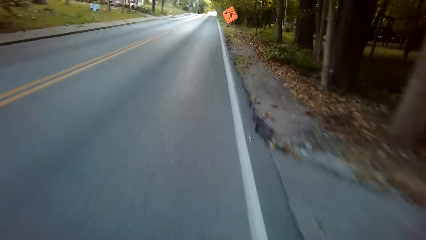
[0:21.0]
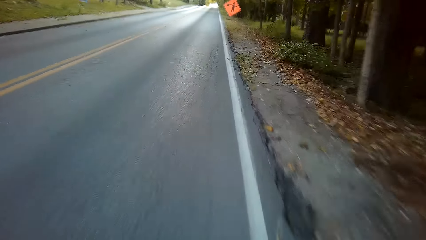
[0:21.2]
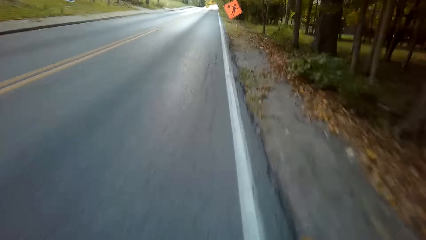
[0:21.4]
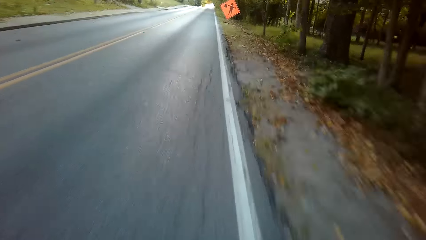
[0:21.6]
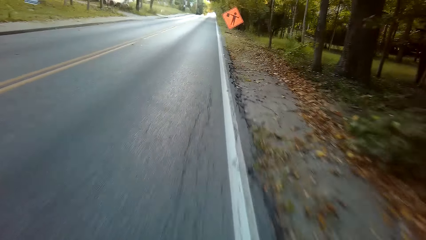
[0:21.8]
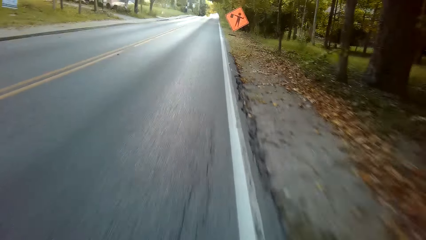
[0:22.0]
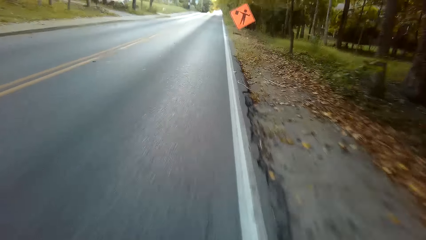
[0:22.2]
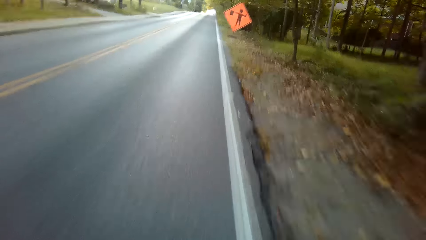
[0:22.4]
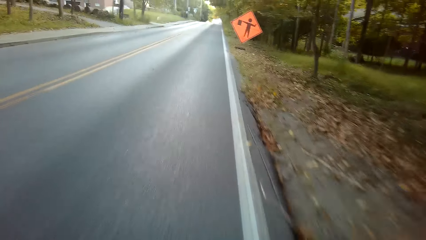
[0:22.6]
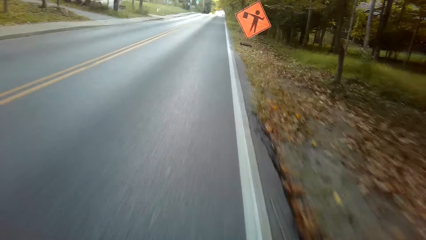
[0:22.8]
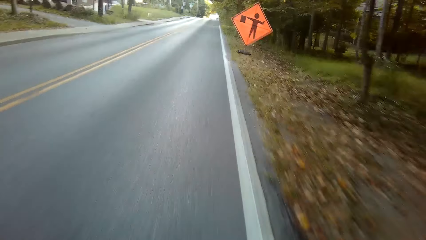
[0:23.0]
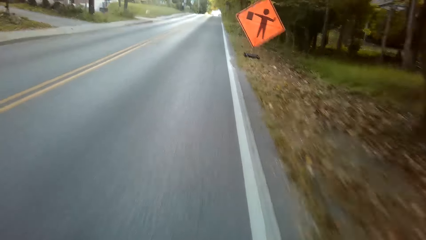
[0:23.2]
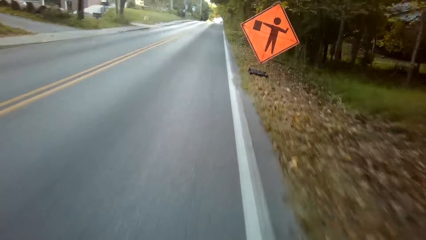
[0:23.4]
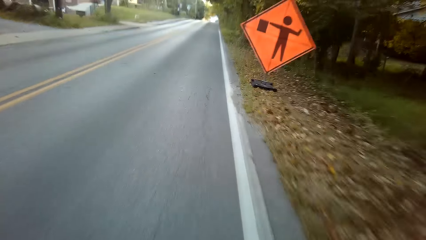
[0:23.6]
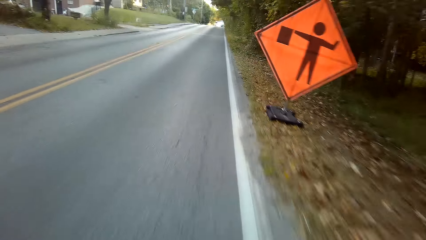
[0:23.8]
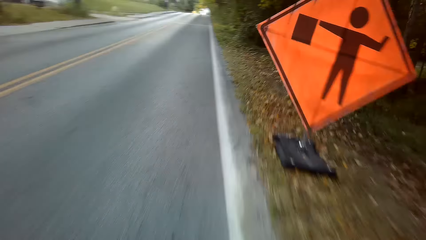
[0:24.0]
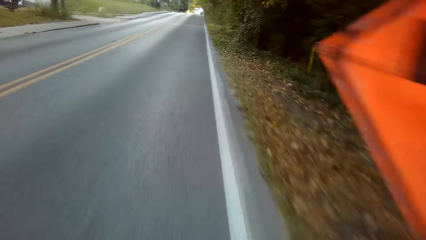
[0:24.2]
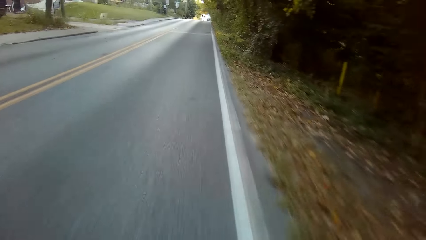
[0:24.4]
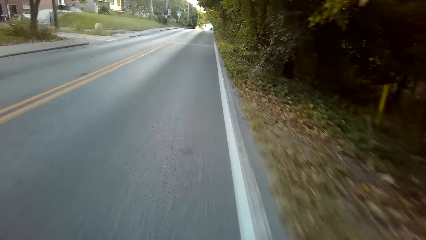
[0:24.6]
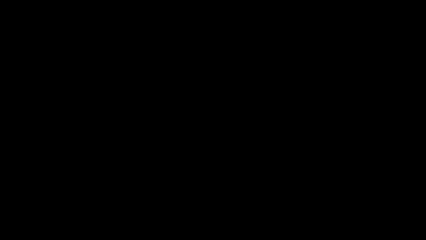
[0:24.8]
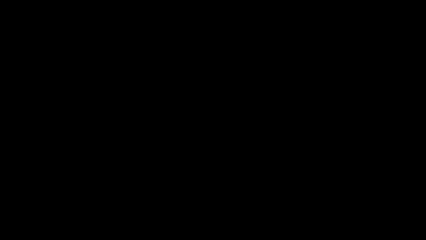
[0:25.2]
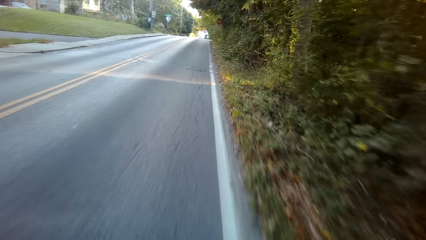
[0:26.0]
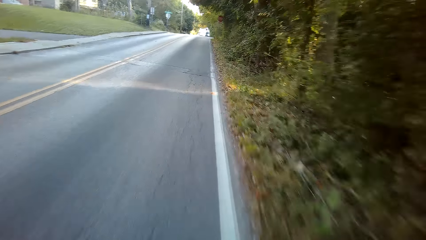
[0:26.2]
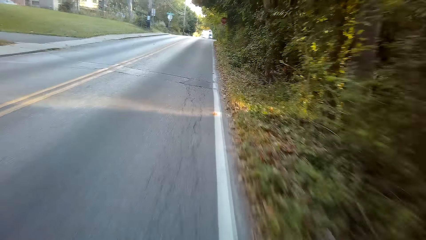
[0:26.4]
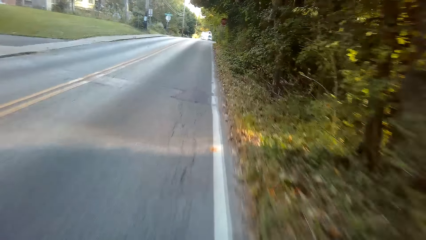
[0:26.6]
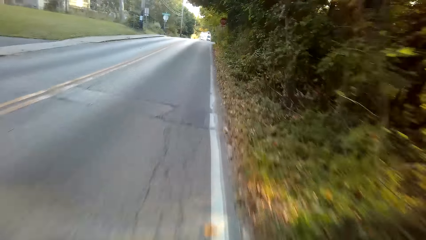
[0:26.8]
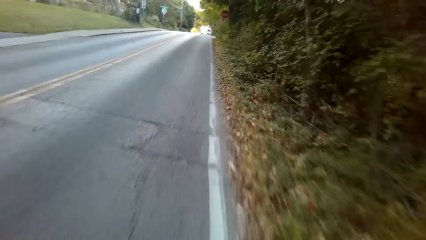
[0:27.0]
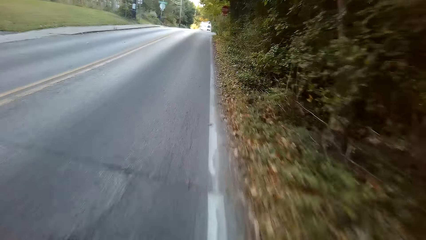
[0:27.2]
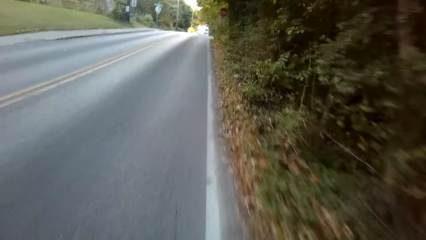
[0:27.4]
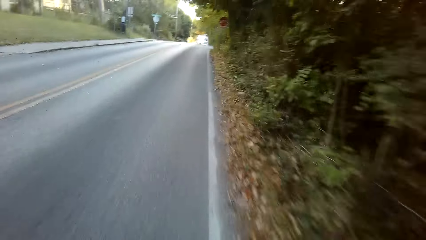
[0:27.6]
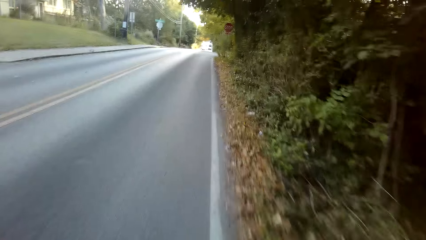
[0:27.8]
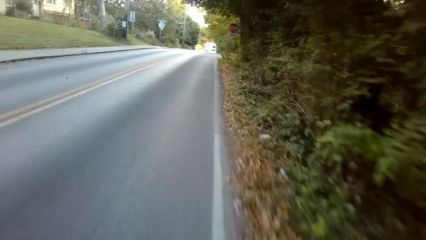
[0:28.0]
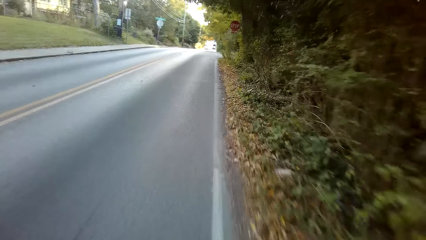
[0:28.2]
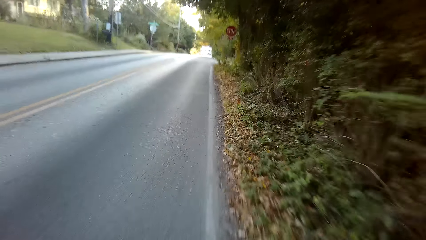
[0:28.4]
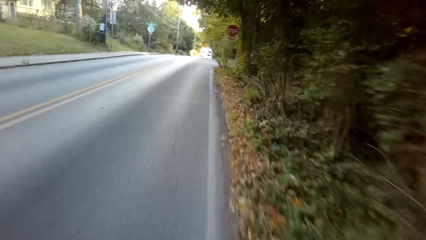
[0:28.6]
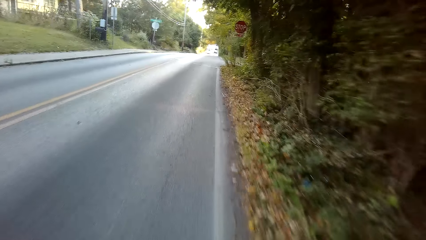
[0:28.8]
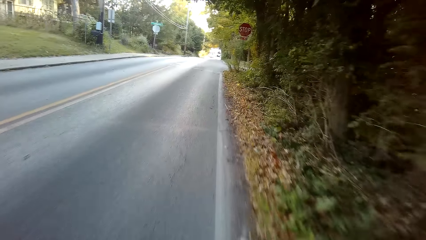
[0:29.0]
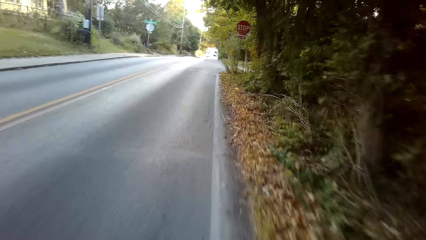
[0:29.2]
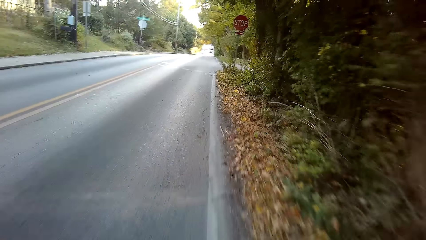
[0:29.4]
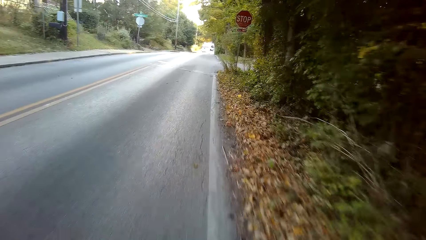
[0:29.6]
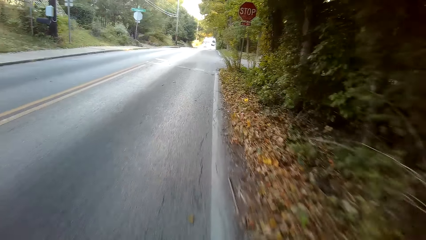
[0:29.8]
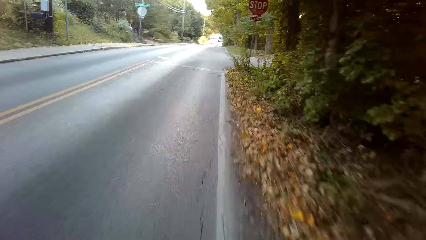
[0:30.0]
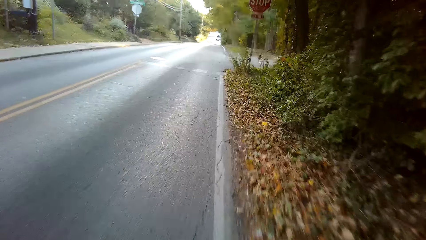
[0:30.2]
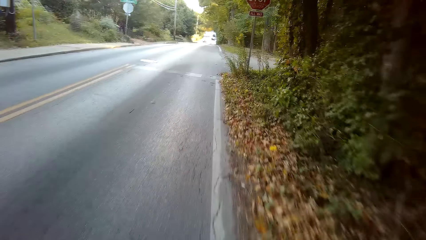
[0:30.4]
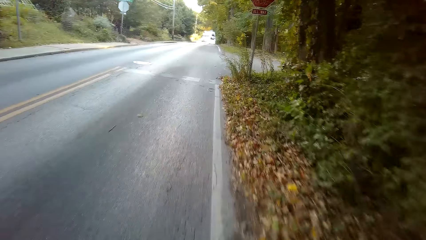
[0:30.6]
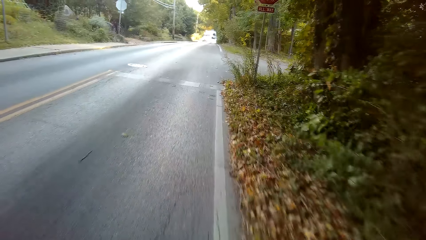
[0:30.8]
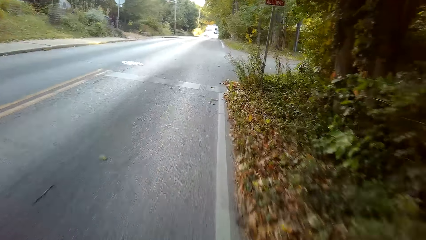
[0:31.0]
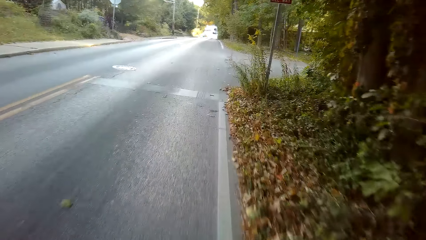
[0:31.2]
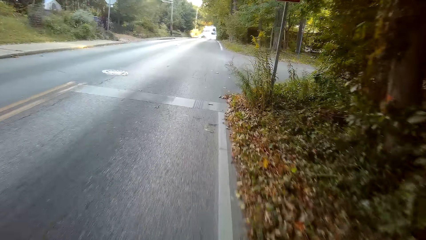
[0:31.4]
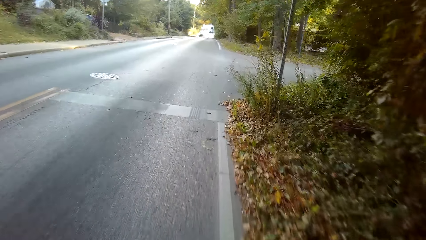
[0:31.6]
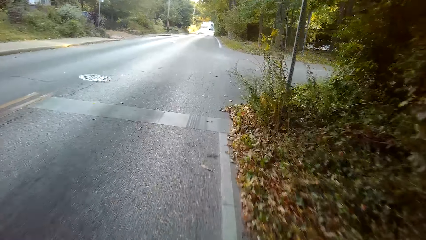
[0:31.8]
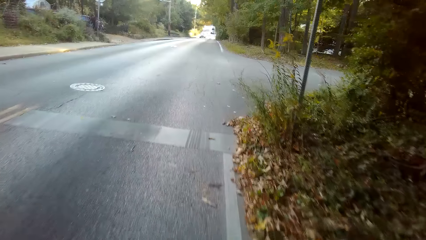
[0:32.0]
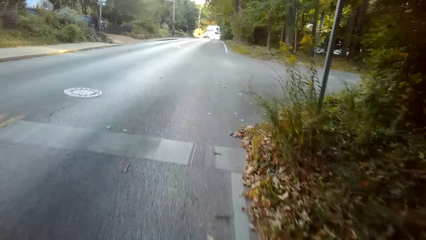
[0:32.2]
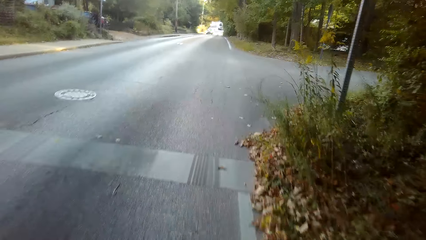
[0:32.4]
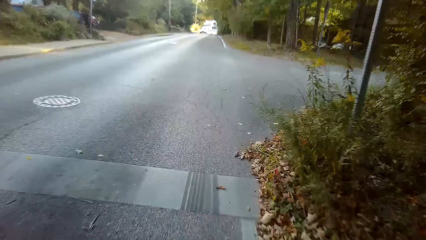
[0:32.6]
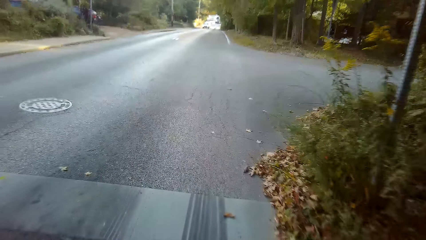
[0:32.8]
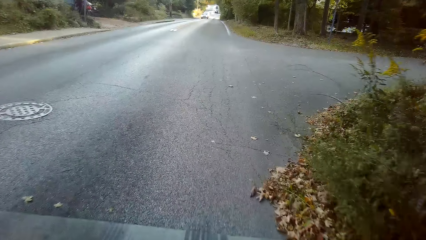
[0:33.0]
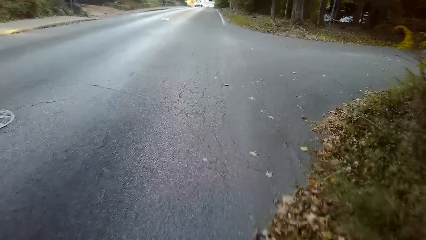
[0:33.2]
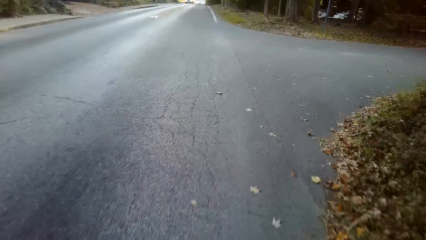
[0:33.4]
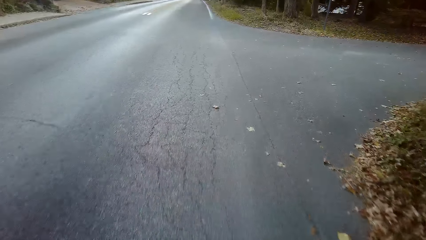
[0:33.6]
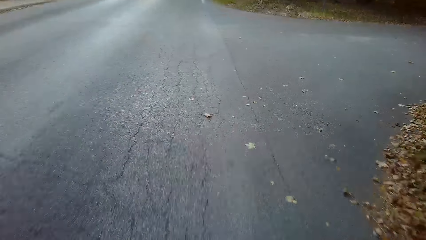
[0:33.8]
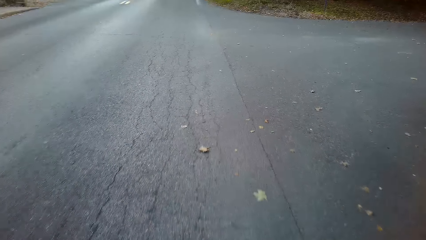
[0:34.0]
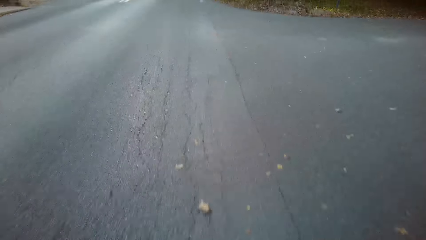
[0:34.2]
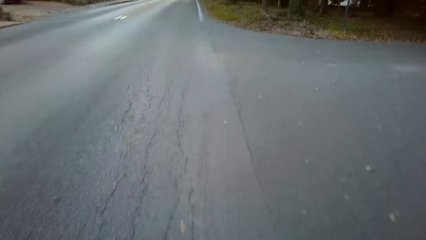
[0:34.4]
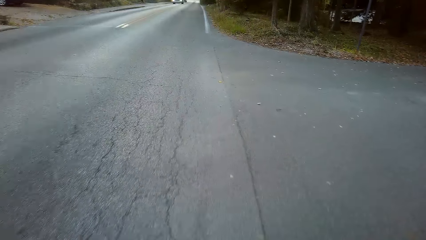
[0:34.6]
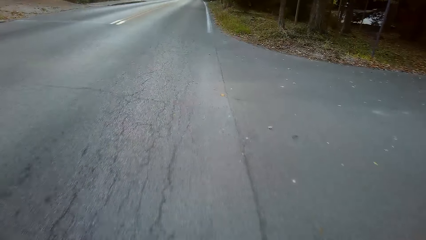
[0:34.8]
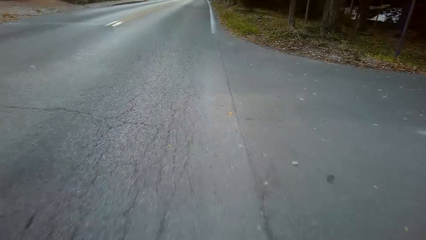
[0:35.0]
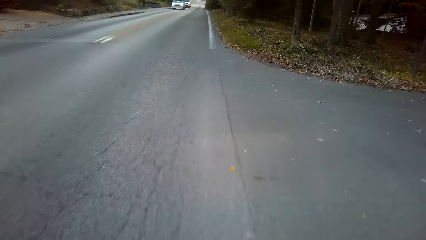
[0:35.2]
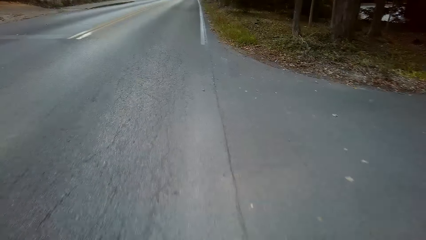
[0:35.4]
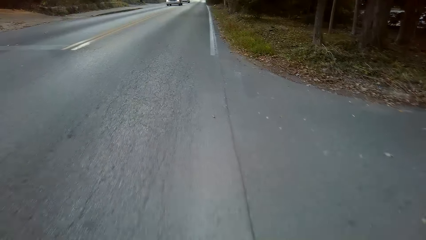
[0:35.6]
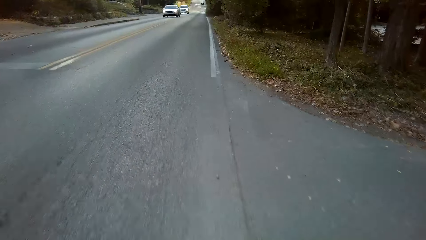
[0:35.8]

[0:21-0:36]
The camera wearer looks at a road sign. They cycle a bicycle. They look at the road sign. They cycle the bicycle.
